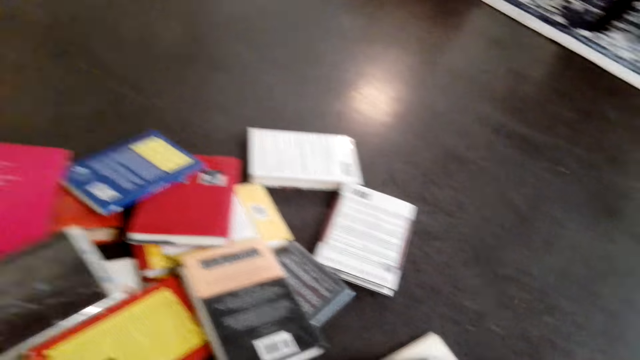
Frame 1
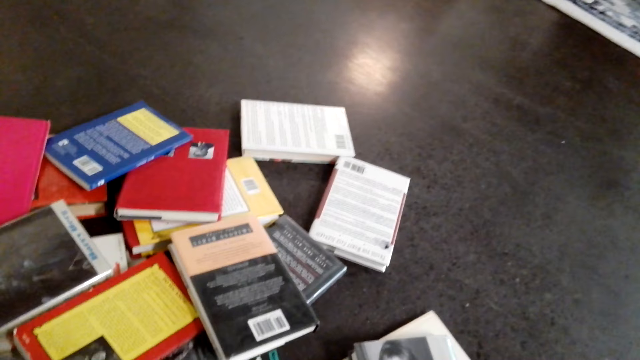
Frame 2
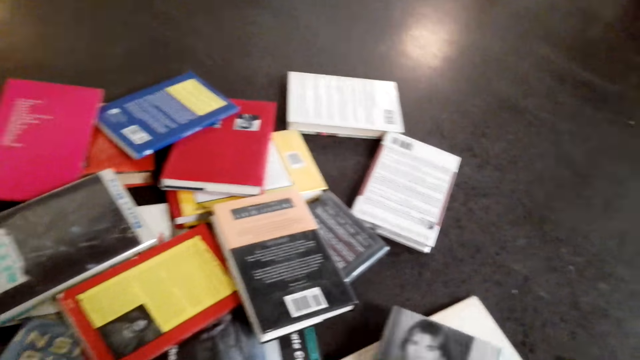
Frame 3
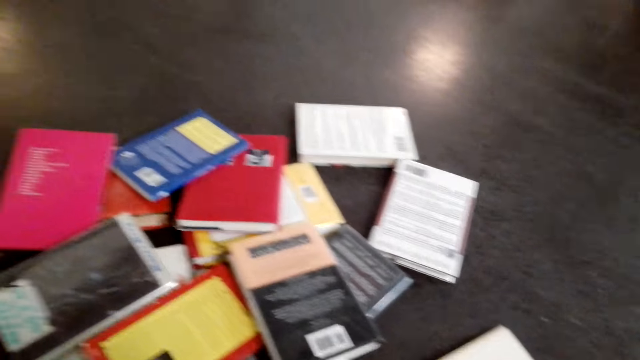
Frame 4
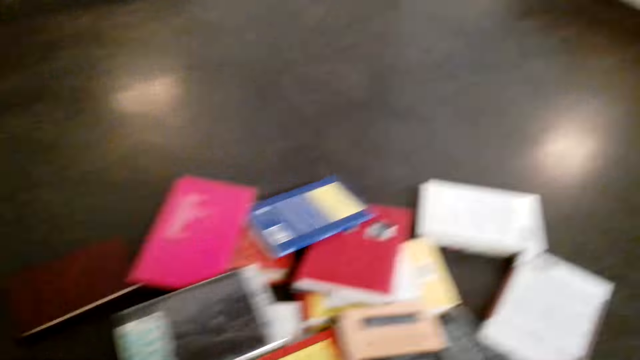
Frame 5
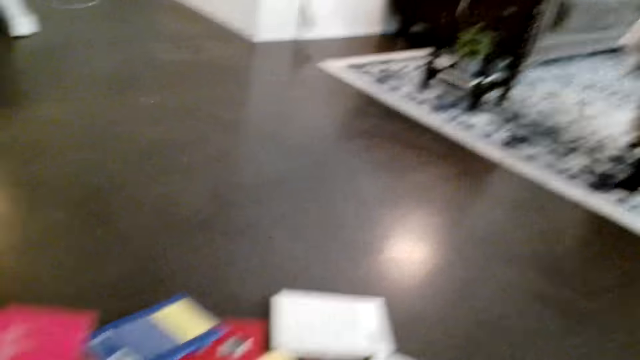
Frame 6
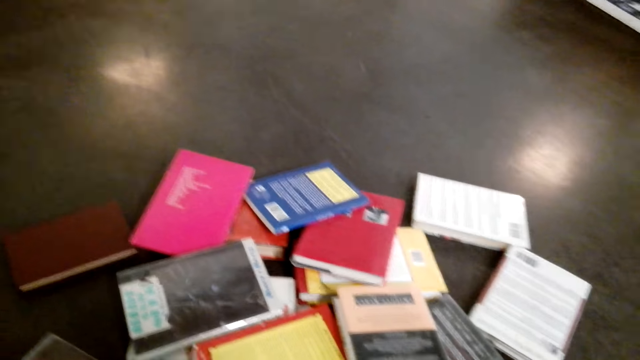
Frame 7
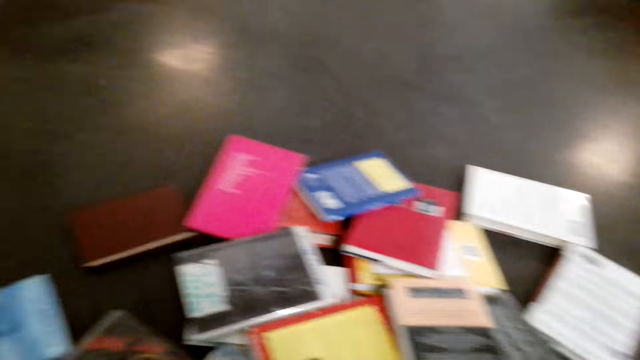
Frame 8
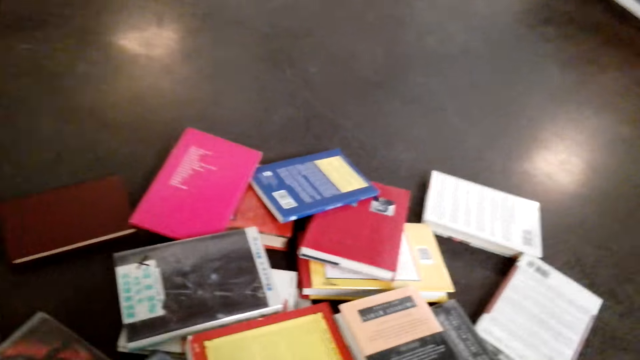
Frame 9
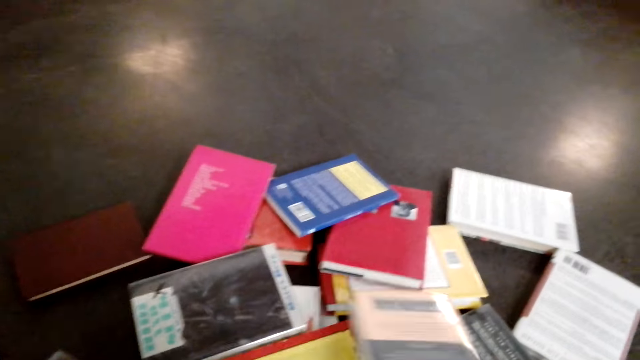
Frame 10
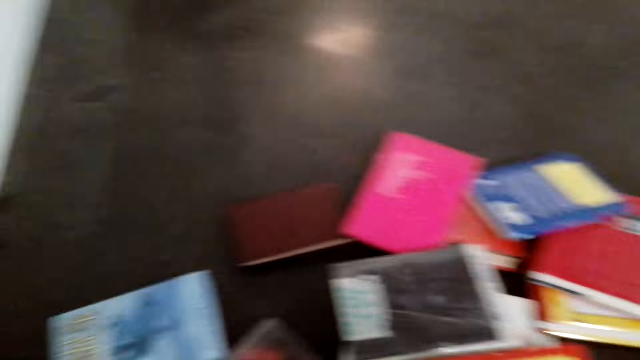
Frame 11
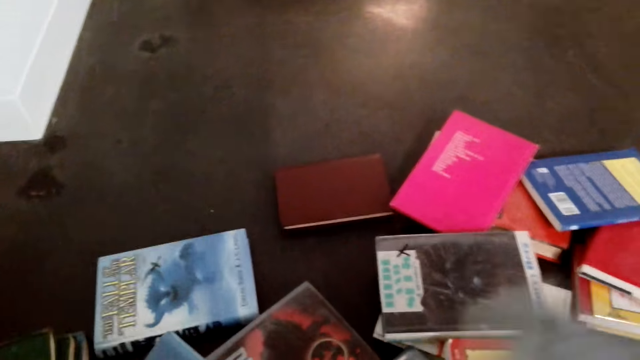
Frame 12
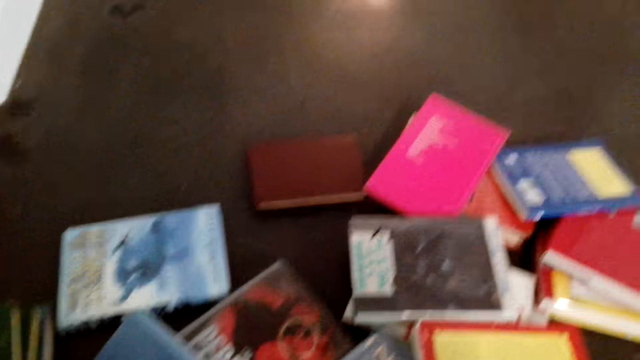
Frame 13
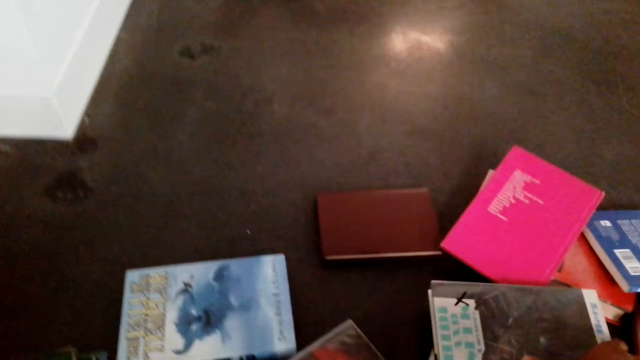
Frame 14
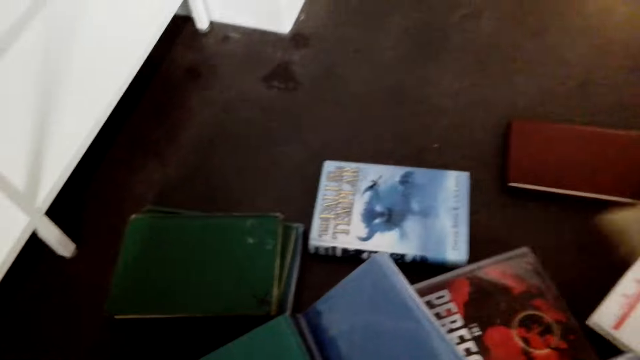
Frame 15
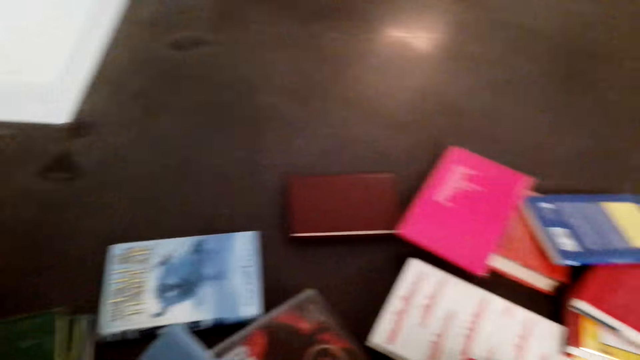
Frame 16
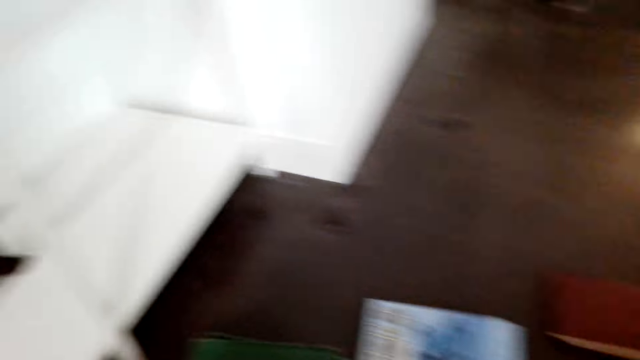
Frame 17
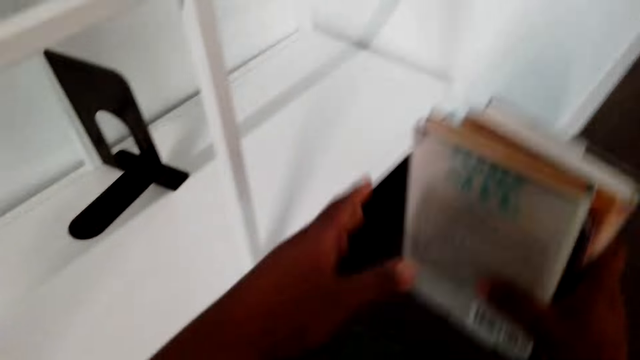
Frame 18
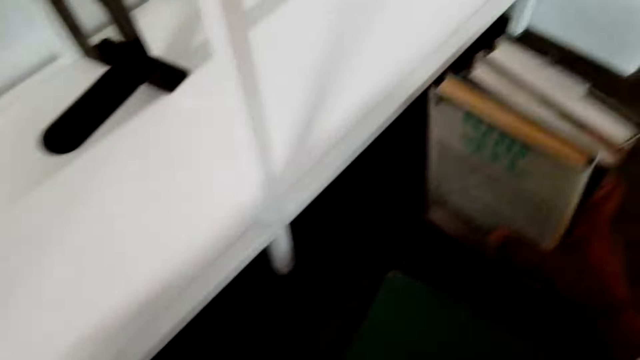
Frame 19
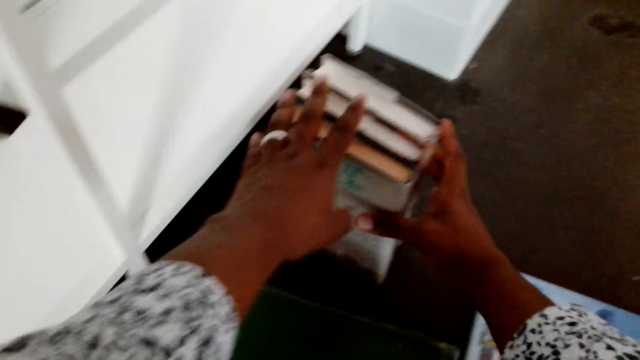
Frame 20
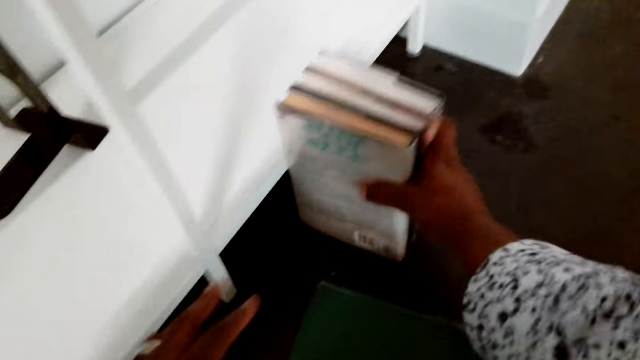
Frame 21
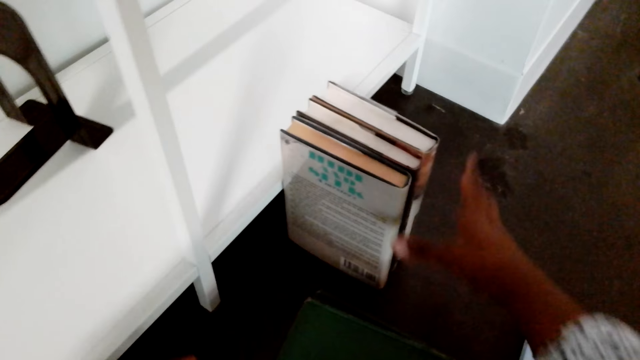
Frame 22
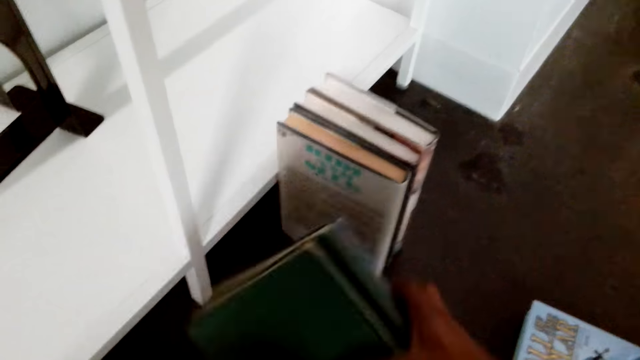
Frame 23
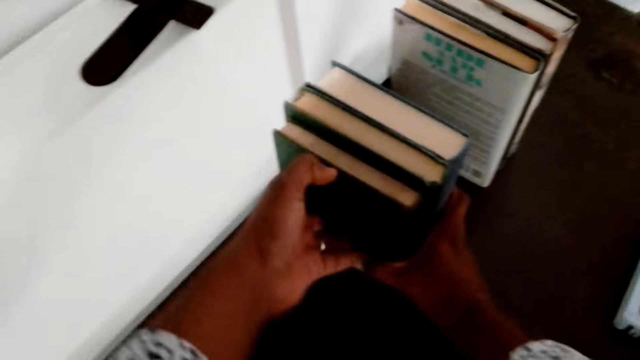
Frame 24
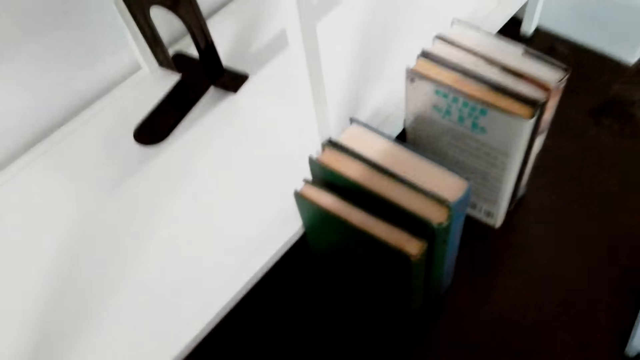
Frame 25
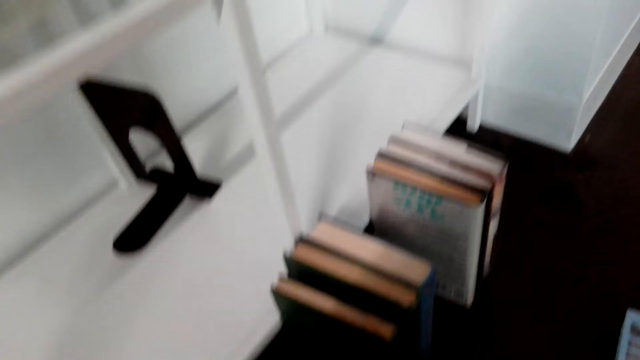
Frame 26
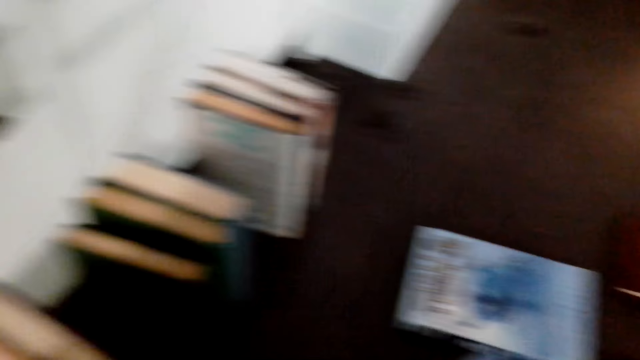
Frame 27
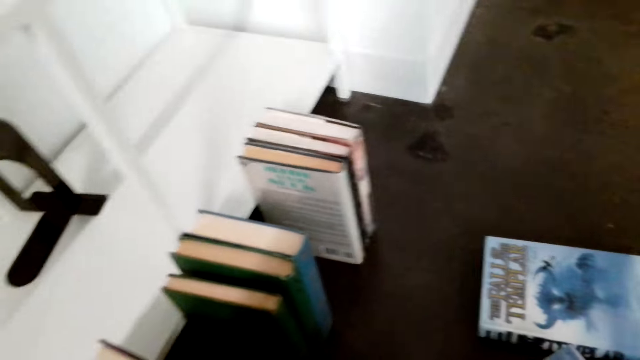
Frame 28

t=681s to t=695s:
The camera wearer puts books on the ground vertically.

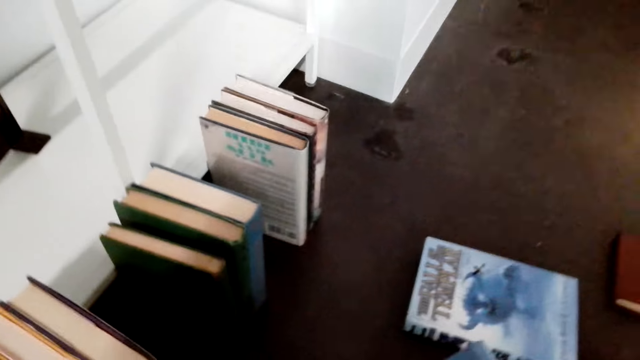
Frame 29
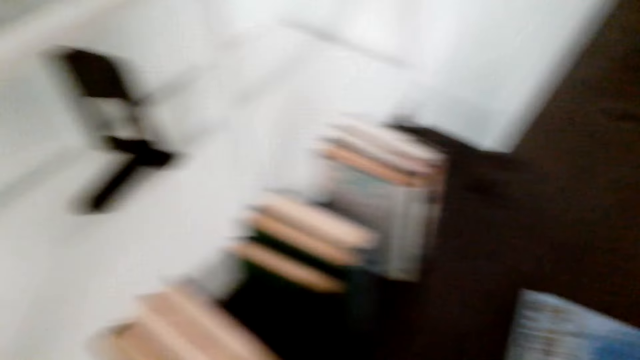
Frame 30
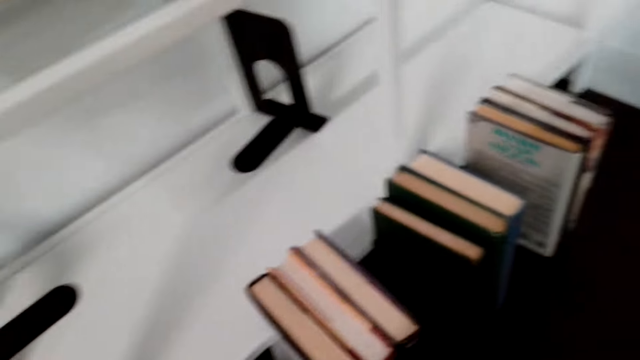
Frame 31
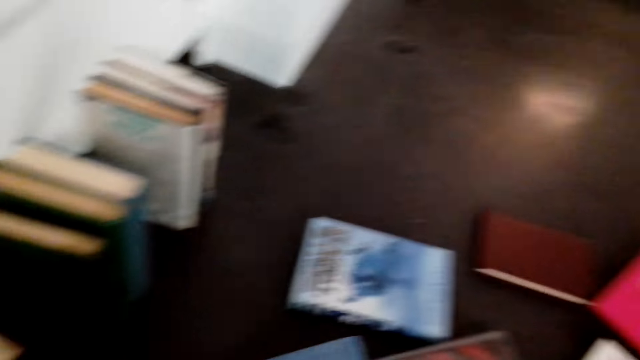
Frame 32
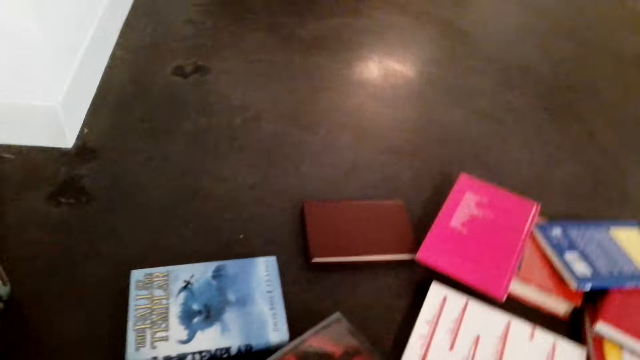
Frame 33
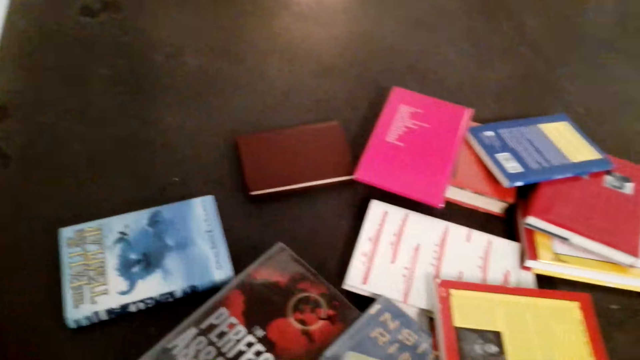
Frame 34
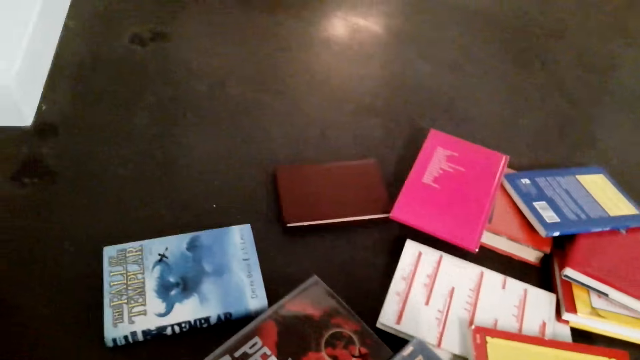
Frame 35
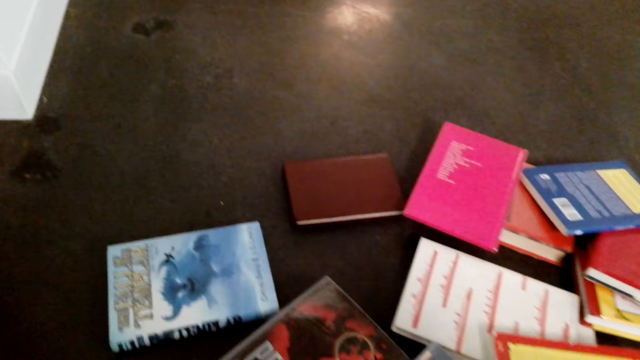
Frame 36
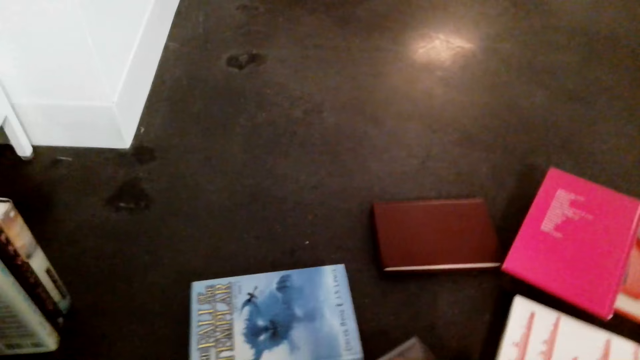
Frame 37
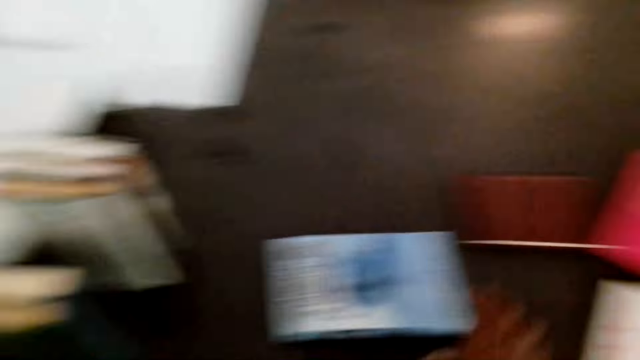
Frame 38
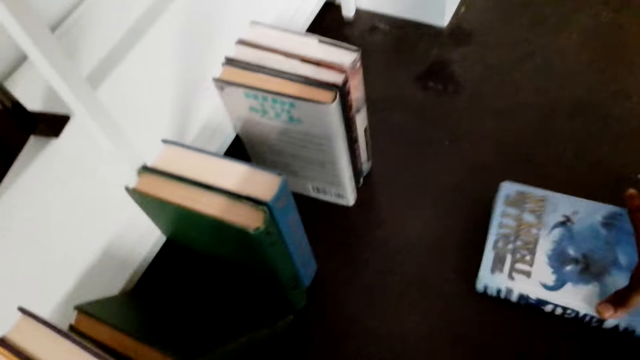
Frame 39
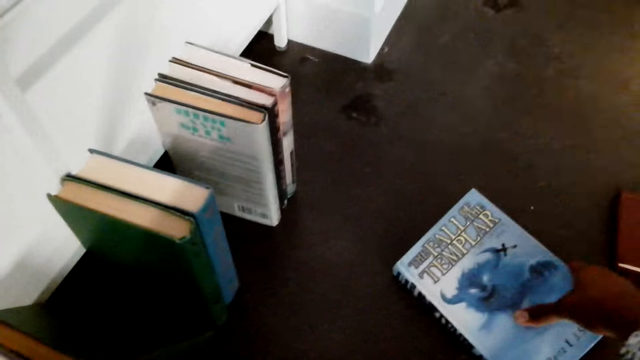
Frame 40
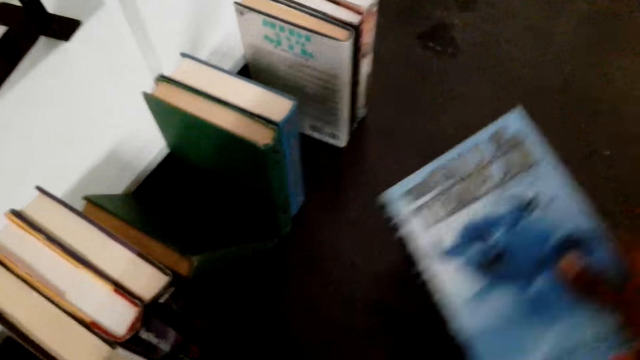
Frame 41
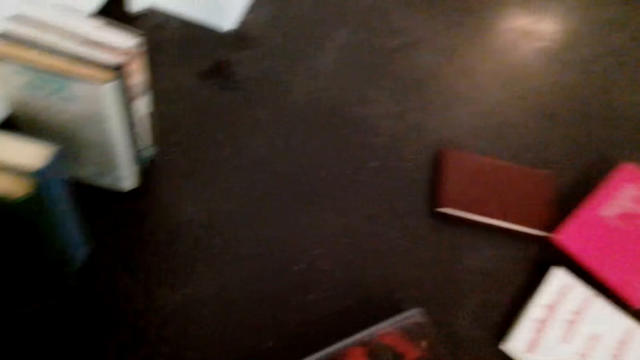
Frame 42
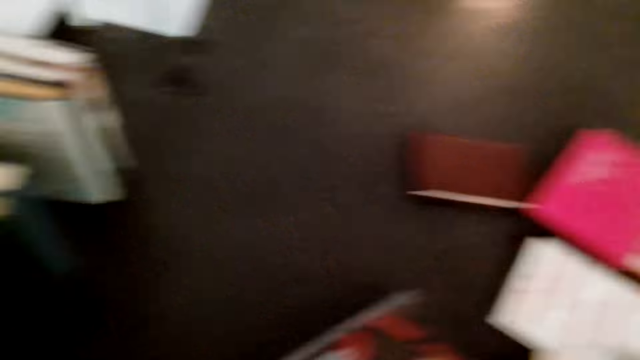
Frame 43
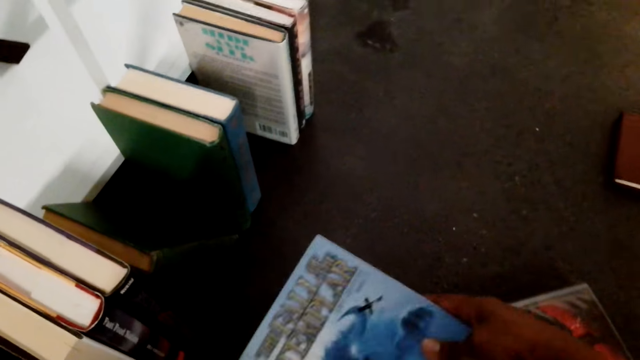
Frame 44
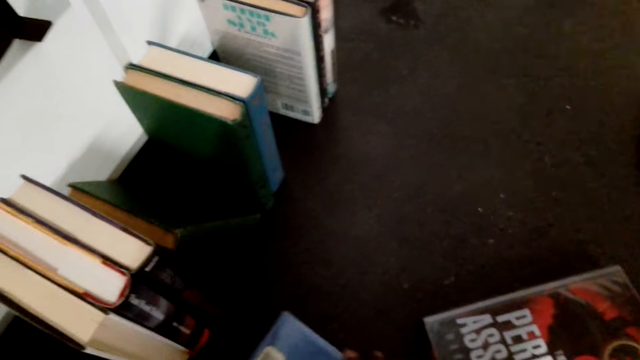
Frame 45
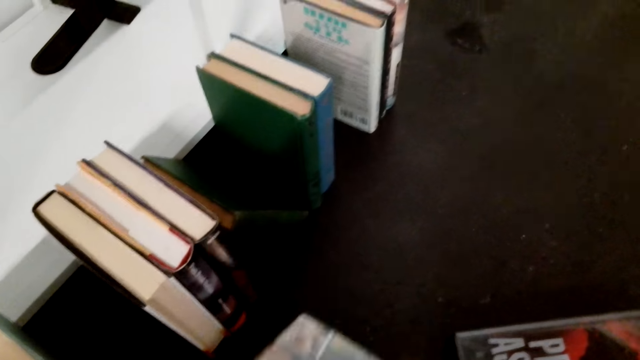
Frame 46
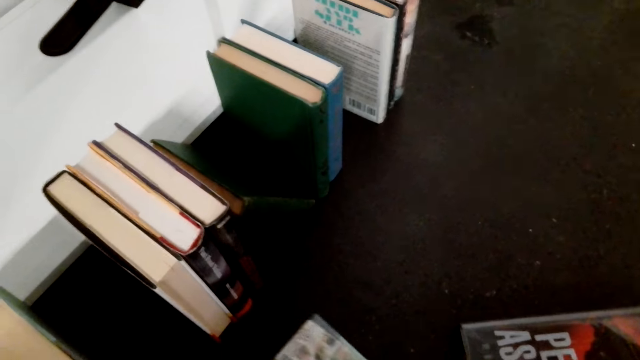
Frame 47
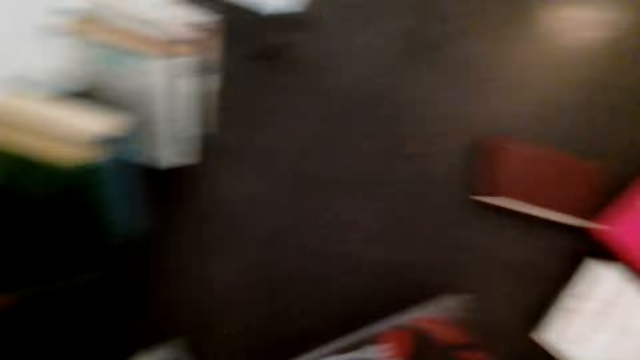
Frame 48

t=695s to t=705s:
The camera wearer collects books on the floor.
